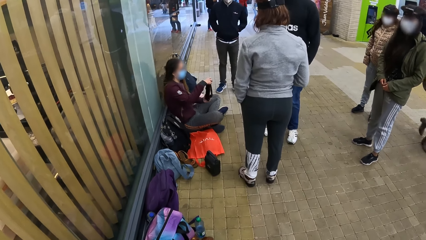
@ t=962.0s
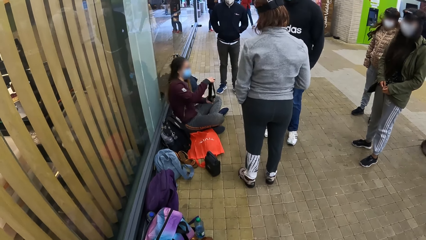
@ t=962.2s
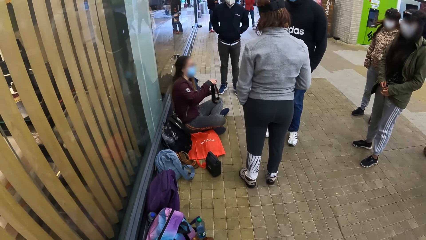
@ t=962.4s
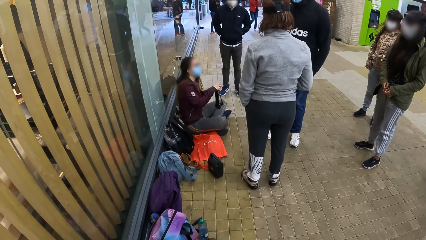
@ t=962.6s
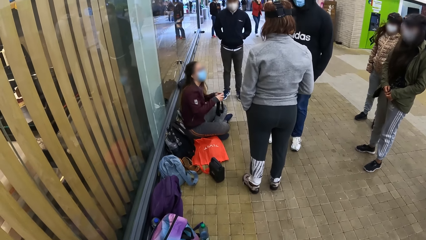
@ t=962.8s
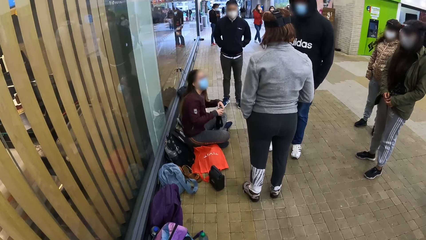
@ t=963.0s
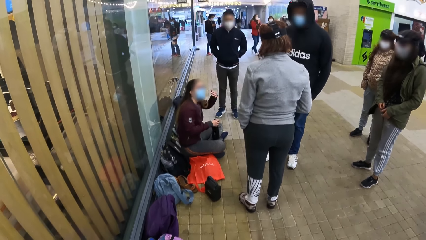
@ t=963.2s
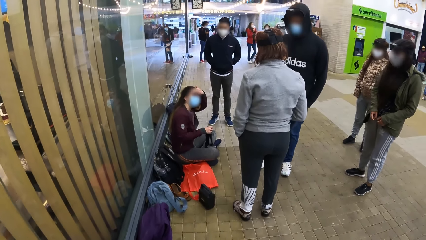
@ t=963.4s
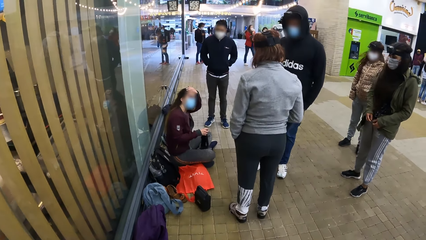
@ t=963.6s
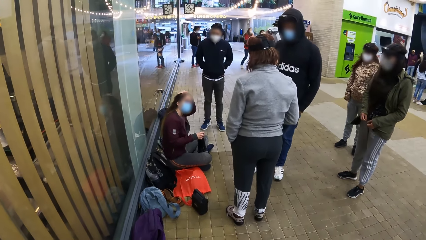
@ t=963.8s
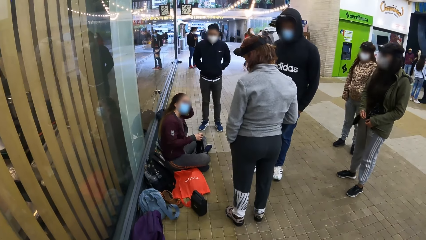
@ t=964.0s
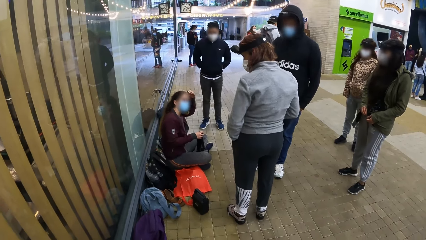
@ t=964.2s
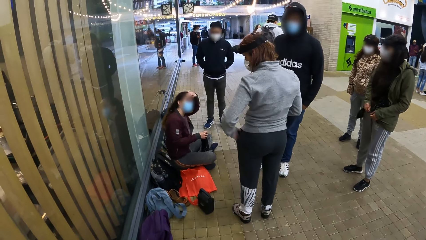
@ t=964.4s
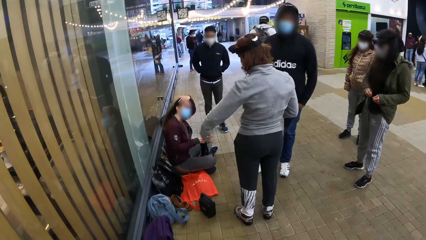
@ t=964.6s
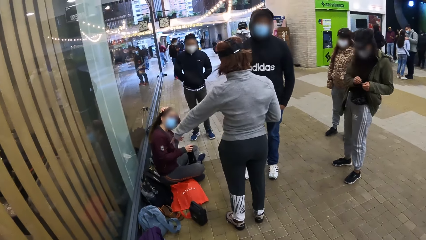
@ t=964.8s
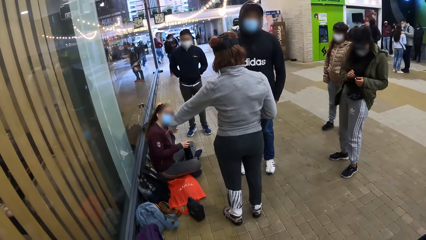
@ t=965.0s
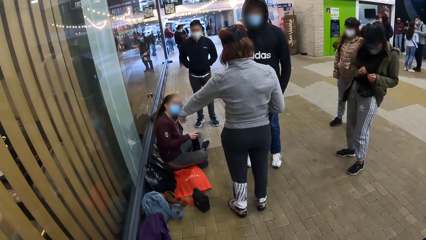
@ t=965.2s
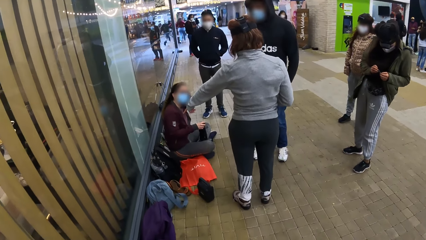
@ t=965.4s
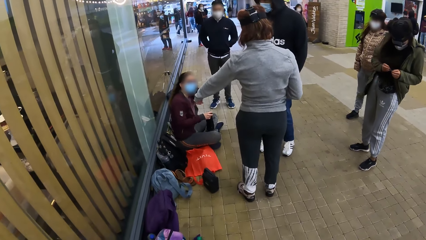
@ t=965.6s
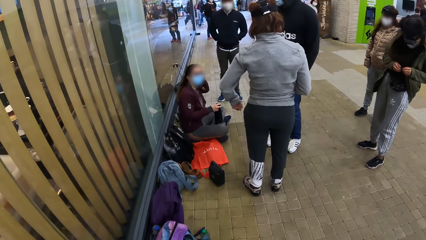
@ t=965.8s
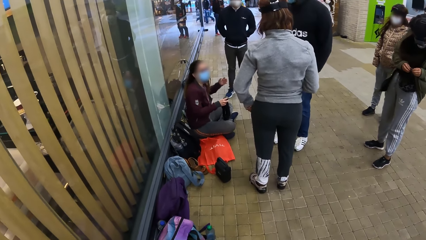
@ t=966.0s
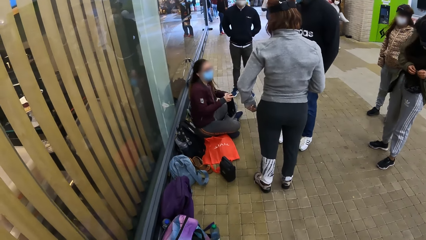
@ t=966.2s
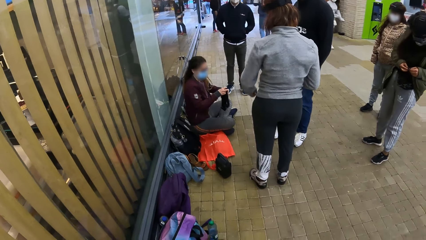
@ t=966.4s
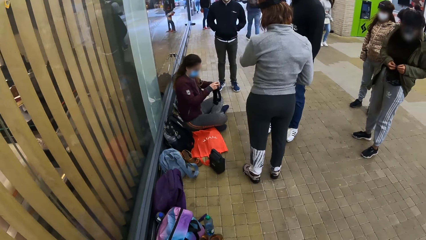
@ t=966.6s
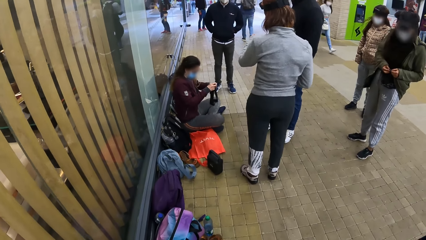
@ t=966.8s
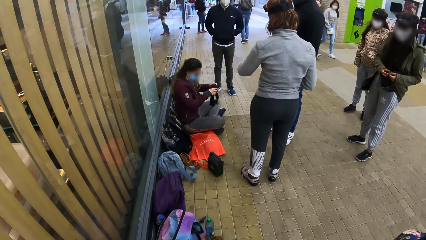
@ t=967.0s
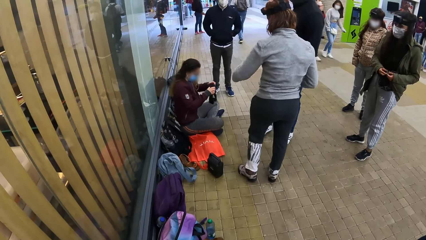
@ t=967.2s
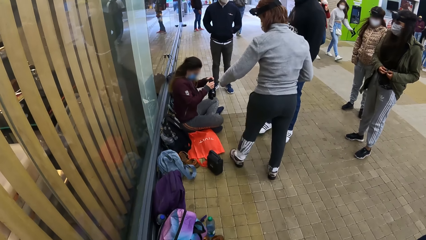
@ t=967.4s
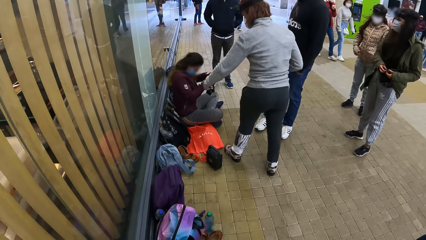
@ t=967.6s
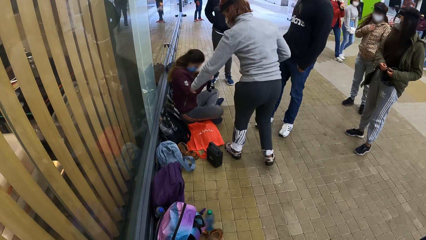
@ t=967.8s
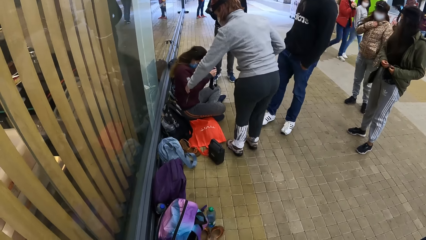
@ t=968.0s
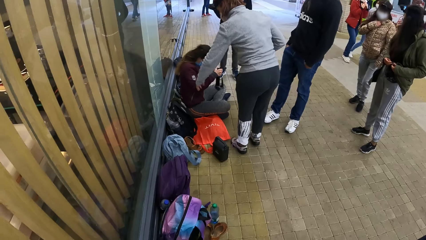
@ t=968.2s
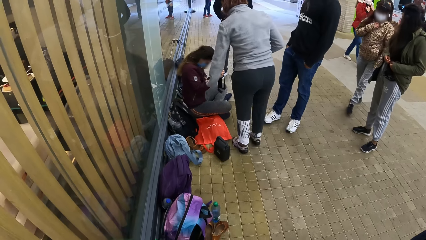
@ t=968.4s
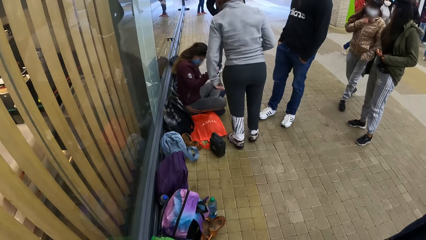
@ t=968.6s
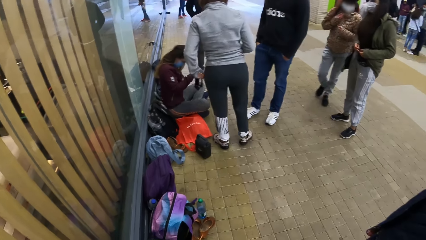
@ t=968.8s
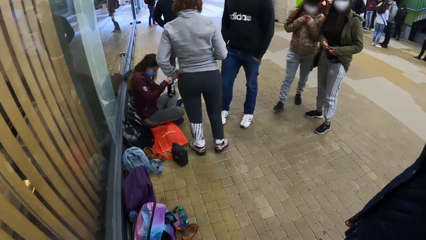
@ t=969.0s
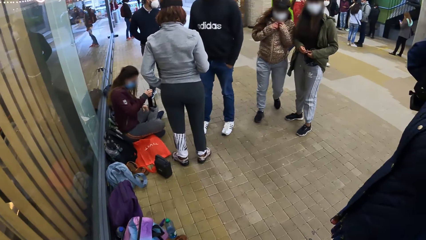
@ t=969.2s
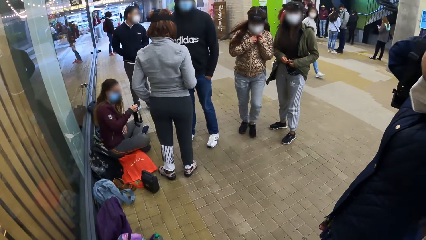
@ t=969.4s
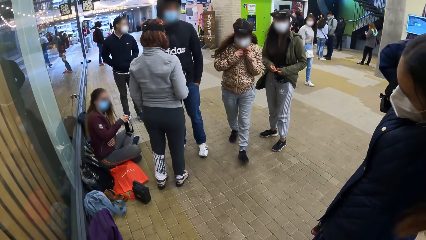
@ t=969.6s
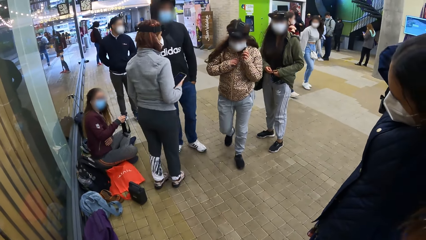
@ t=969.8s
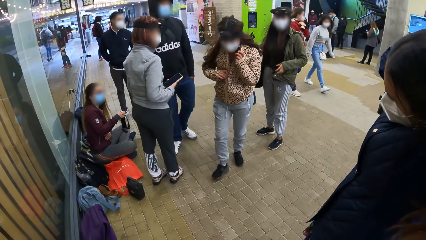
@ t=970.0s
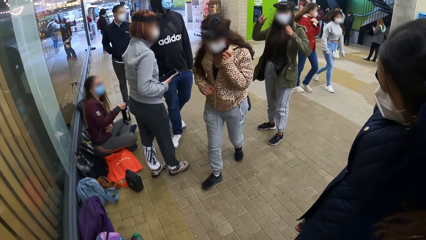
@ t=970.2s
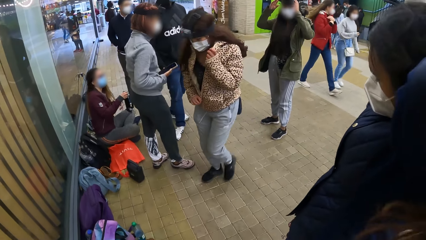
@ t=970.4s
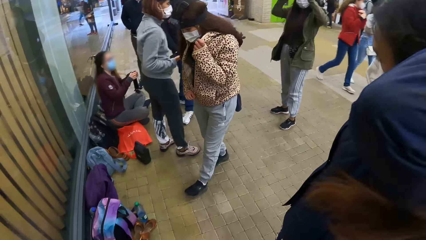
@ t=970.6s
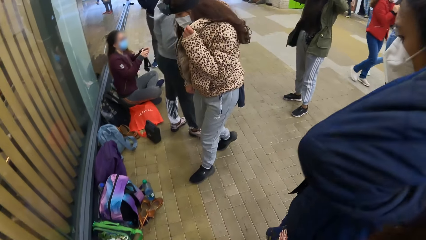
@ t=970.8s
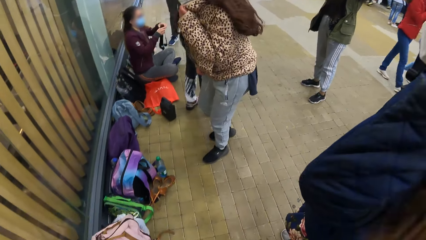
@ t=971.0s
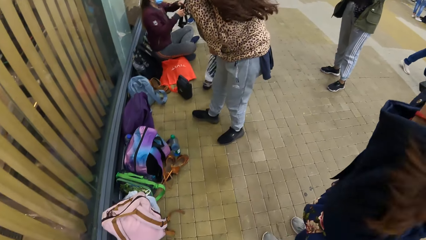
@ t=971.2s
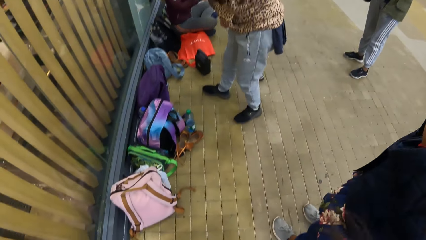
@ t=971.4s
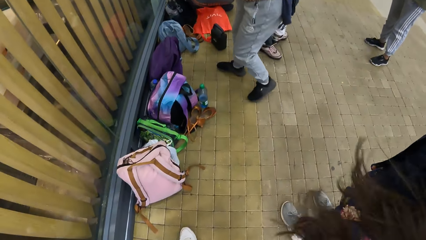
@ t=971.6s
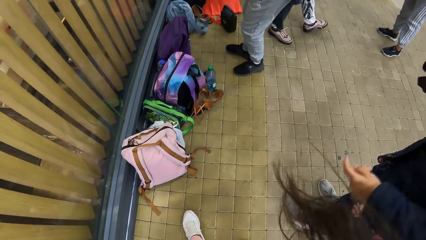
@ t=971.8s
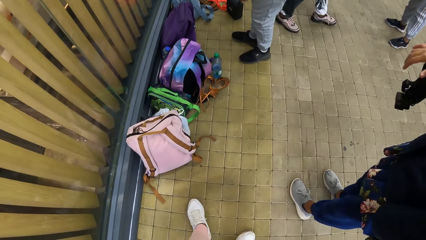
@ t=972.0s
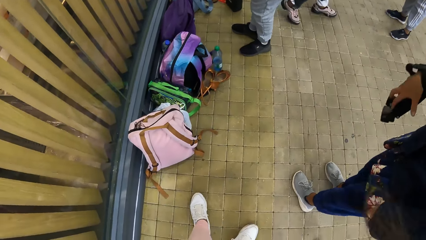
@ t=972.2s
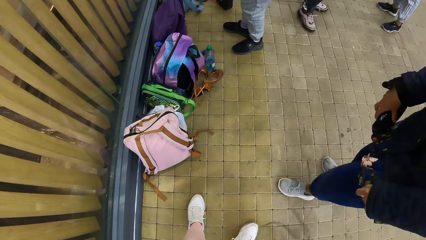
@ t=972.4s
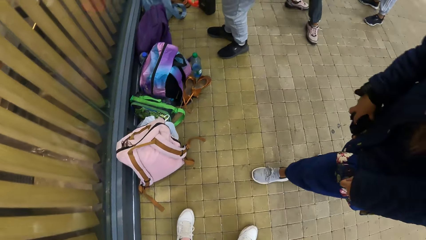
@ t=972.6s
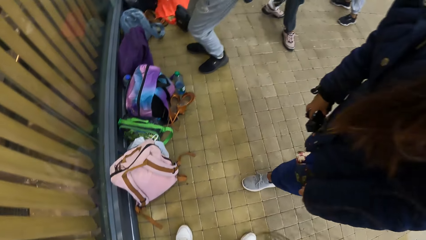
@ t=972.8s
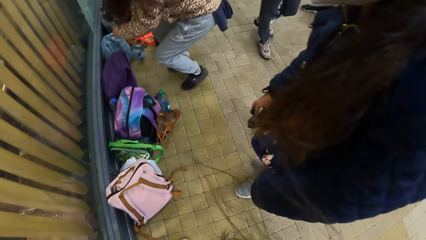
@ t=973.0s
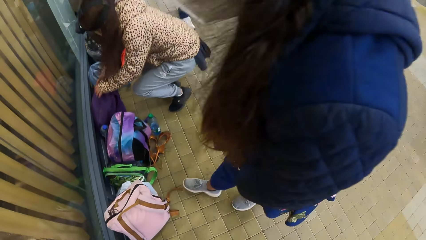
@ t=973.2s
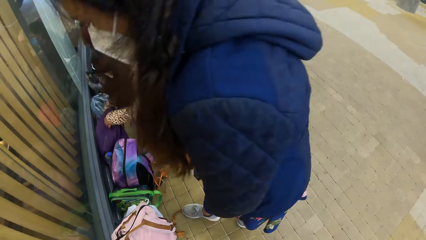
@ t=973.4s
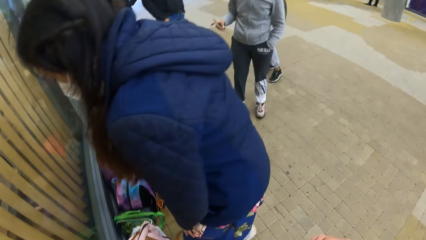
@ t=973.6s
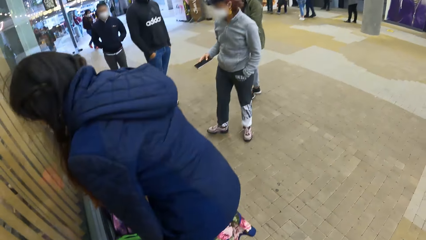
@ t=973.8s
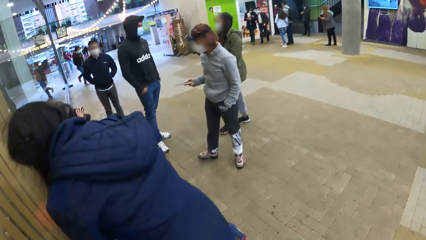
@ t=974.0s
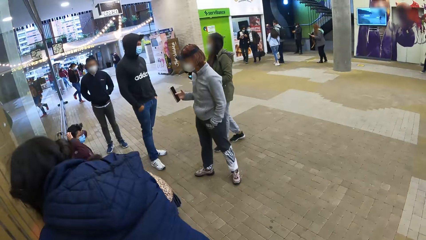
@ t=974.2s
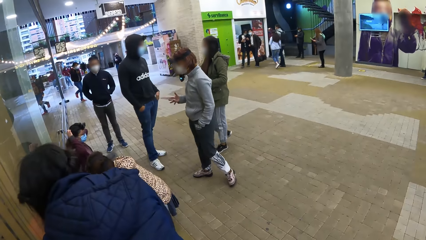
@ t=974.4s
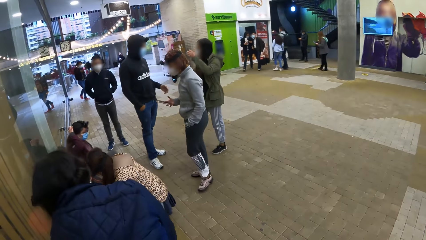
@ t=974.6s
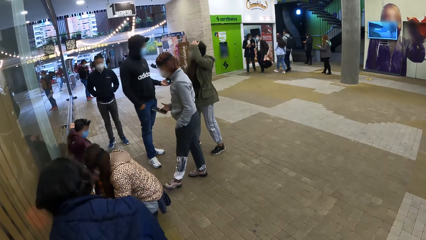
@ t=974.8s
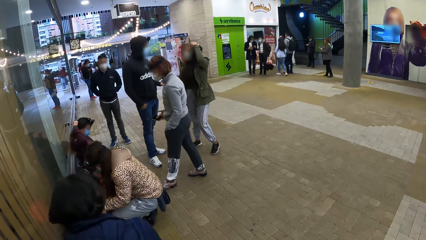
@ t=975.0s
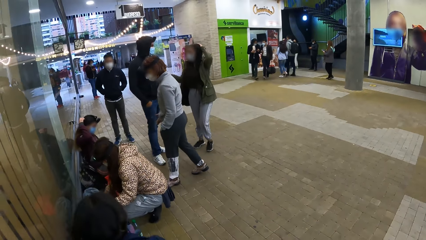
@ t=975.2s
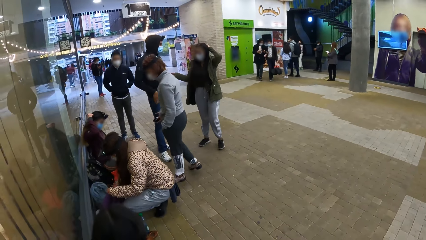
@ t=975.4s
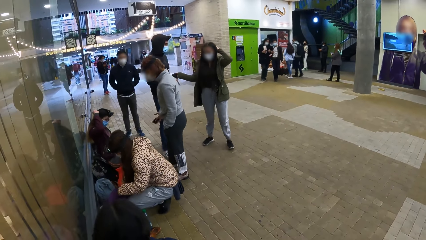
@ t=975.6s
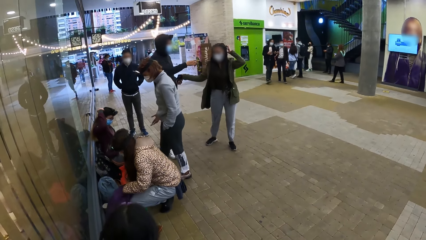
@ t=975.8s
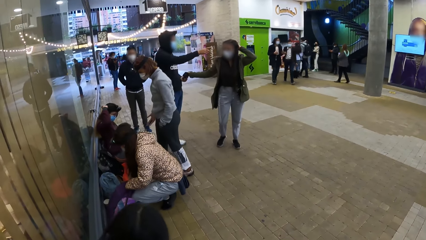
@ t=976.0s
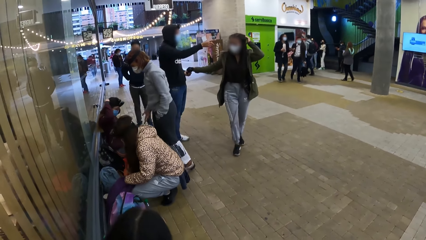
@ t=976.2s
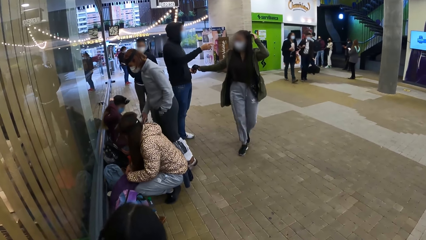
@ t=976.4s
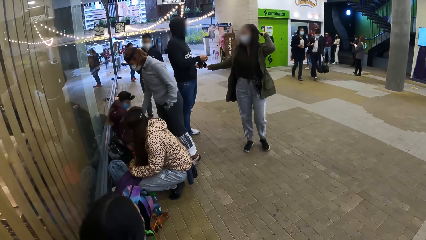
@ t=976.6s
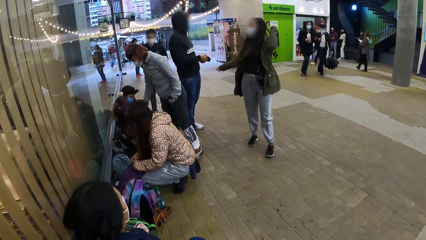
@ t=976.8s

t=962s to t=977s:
The camera wearer looks at a woman. Another woman rubs her hair with her left hand. The first woman touches her forehead. Another woman points at a bag on the floor with her left hand. Another woman points at the first woman. A woman holds the camera in her right hand with her left hand. A woman converses with the first woman. A woman holds the zip of her jacket with her right hand. Another woman puts her left hand into her trouser pocket. The woman with the zip holds her jacket with her left hand and unzips her jacket with her right hand. Another woman reaches for her head with both hands. The camera wearer looks at a woman. Another woman removes the camera from her head with both hands. The camera wearer shakes her hair. She looks at a woman. A woman holds the bag on the floor with both hands. A woman wears the camera on her head with both hands. A woman rubs her hair with her left hand and hands the camera to a man with her right hand. A woman squats. The man points forward with his right hand. The camera wearer looks at a woman.
